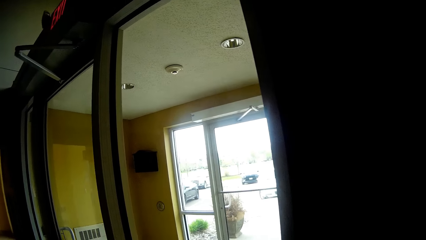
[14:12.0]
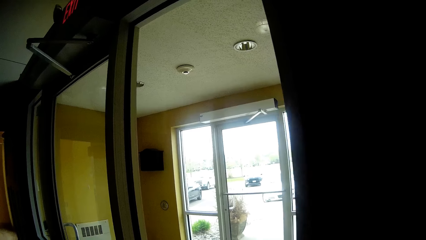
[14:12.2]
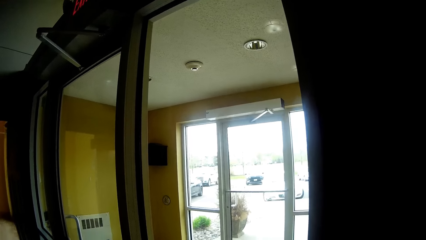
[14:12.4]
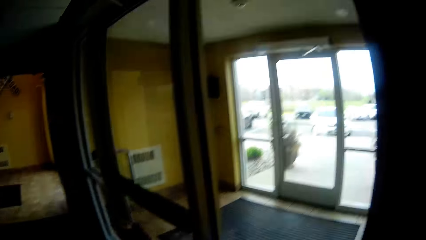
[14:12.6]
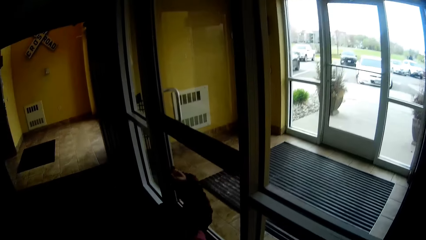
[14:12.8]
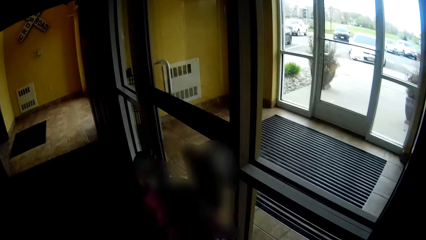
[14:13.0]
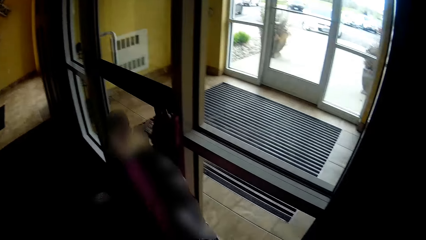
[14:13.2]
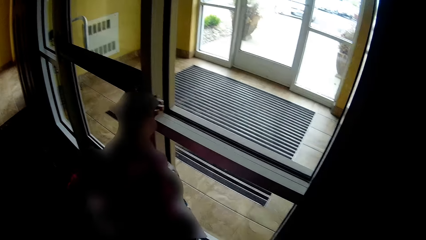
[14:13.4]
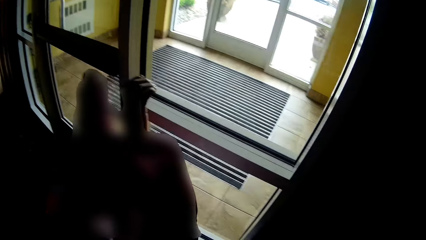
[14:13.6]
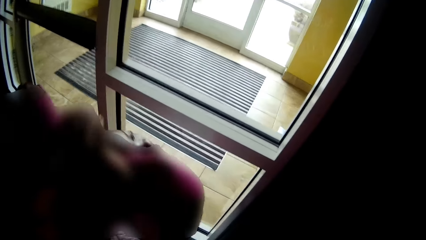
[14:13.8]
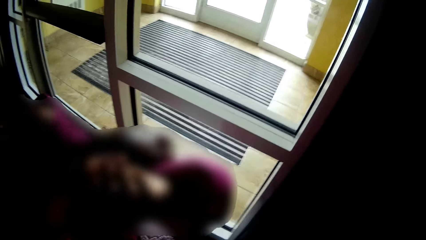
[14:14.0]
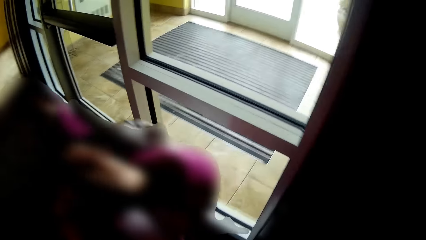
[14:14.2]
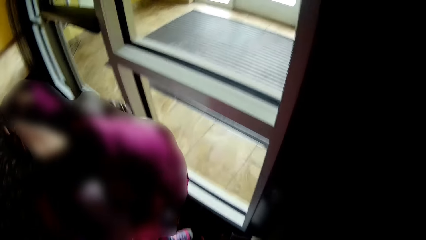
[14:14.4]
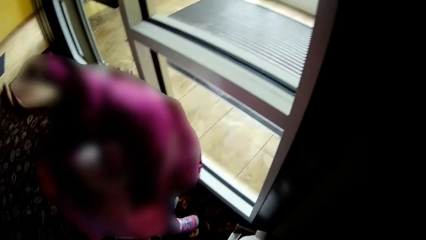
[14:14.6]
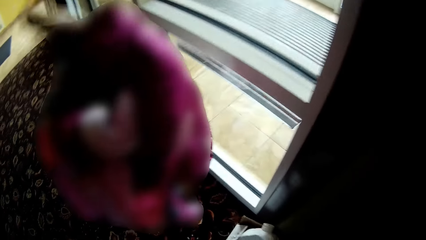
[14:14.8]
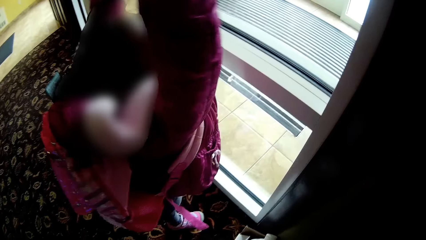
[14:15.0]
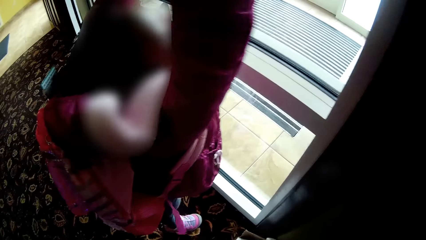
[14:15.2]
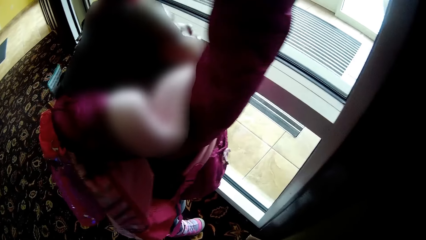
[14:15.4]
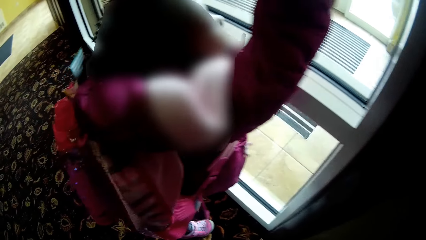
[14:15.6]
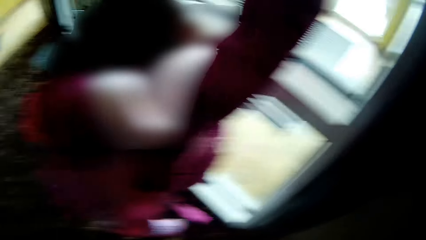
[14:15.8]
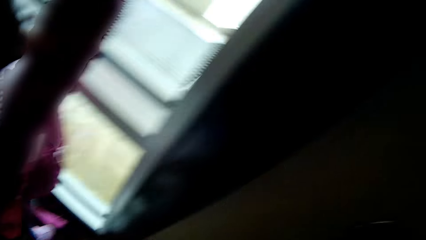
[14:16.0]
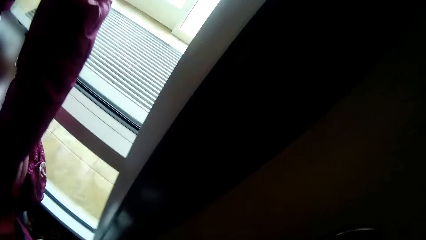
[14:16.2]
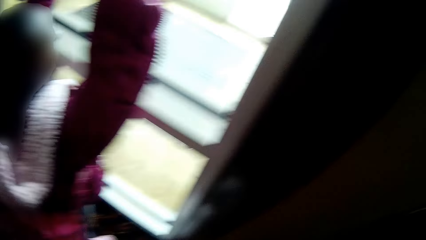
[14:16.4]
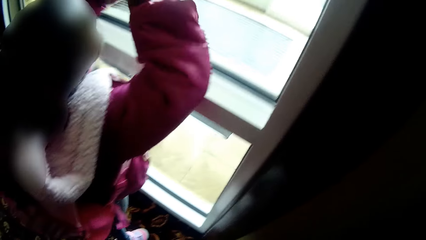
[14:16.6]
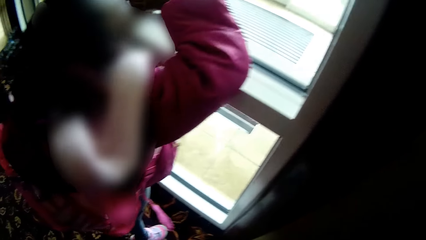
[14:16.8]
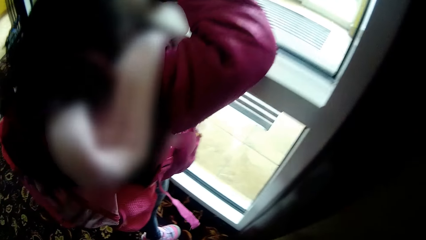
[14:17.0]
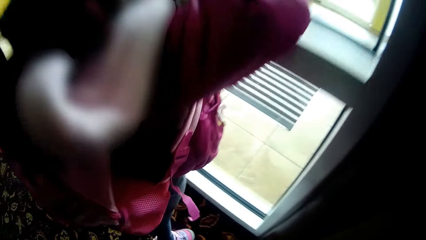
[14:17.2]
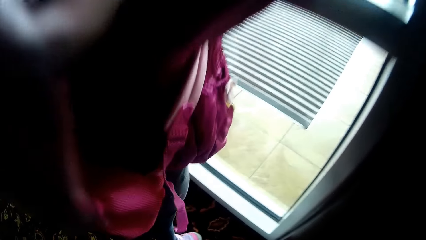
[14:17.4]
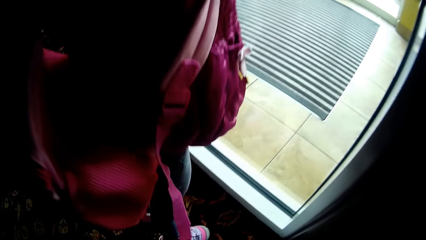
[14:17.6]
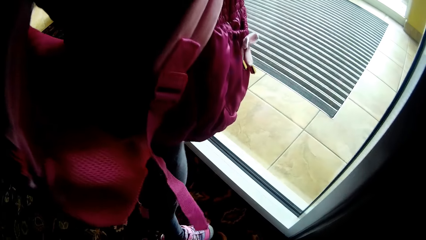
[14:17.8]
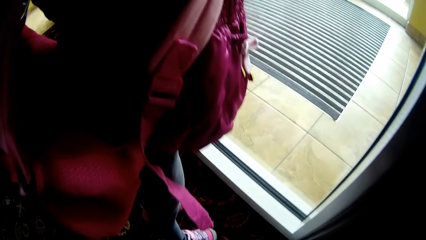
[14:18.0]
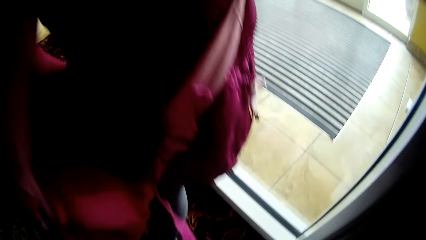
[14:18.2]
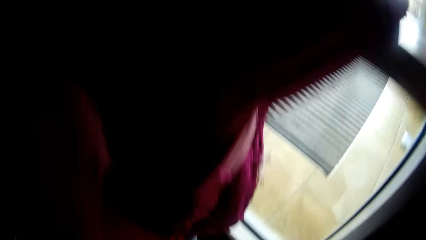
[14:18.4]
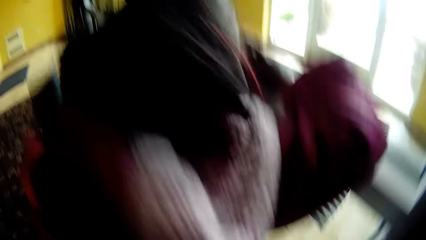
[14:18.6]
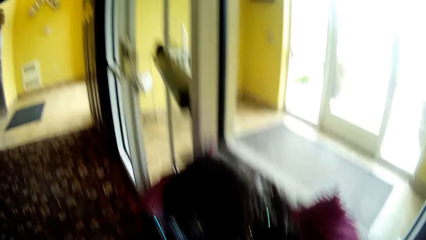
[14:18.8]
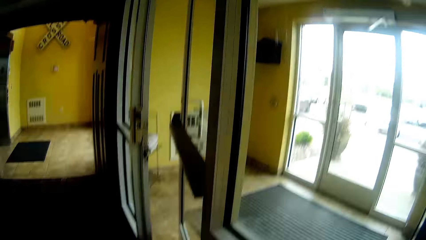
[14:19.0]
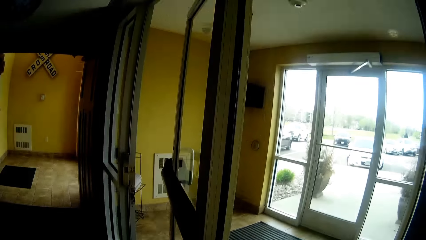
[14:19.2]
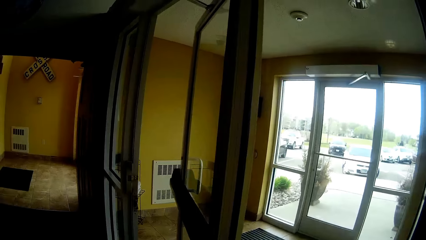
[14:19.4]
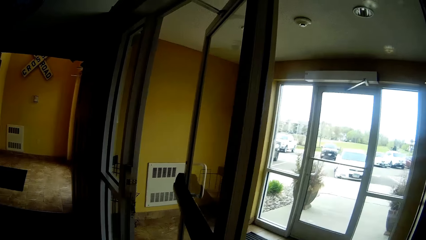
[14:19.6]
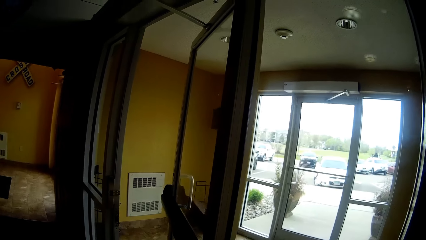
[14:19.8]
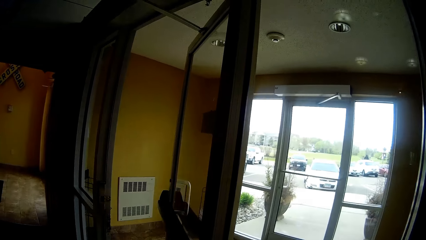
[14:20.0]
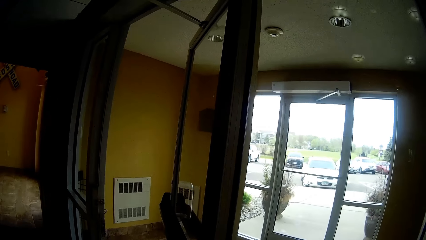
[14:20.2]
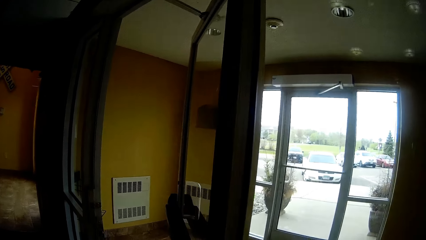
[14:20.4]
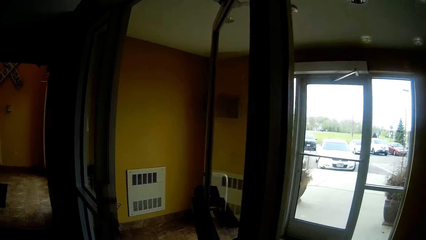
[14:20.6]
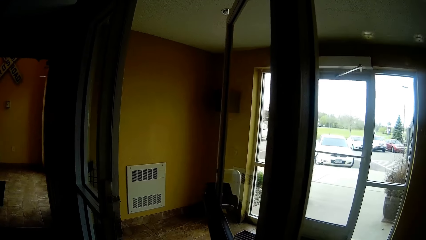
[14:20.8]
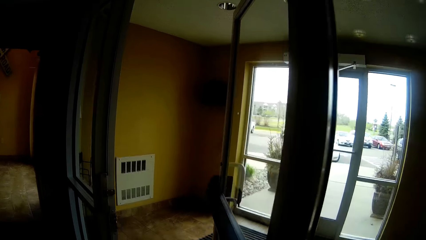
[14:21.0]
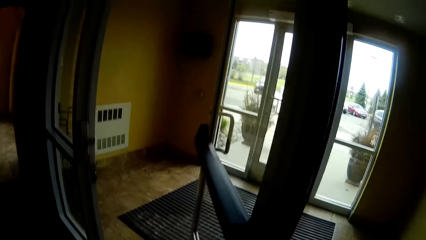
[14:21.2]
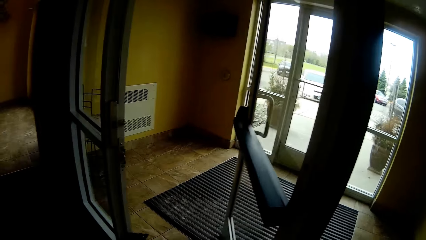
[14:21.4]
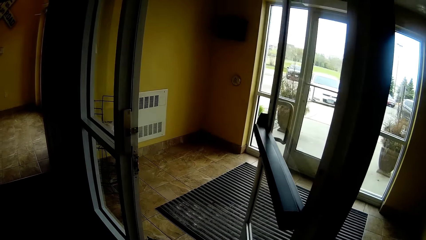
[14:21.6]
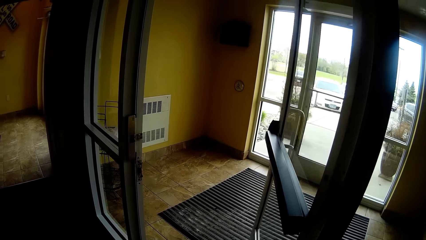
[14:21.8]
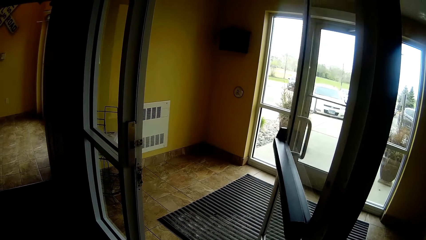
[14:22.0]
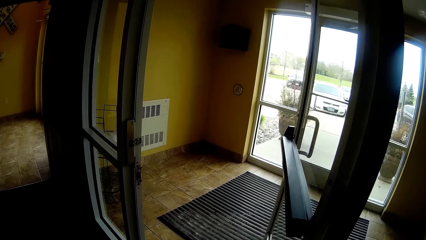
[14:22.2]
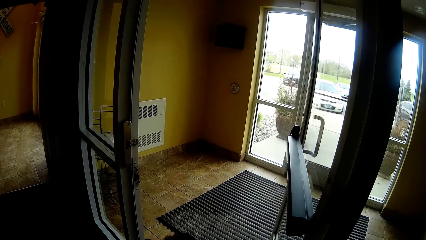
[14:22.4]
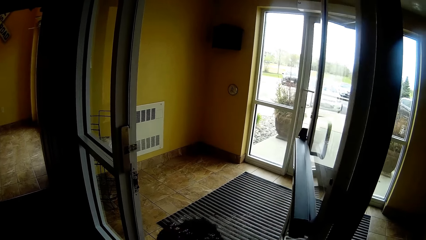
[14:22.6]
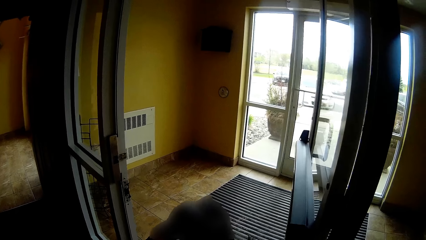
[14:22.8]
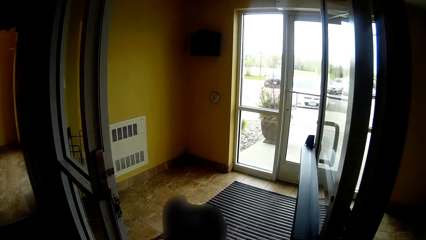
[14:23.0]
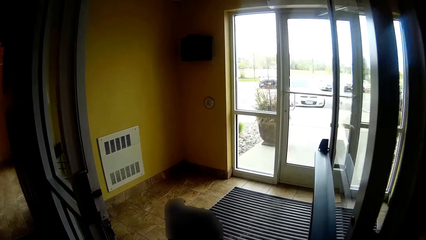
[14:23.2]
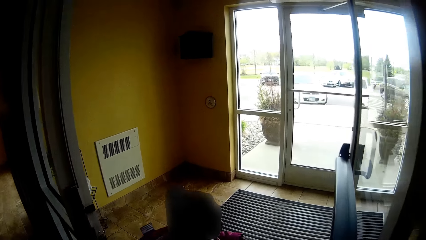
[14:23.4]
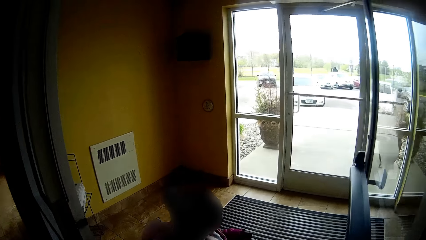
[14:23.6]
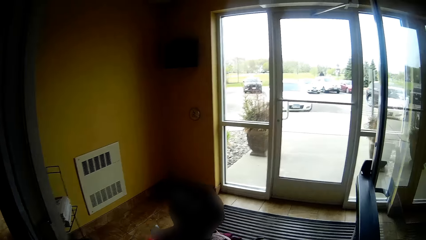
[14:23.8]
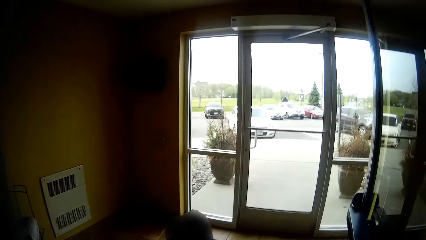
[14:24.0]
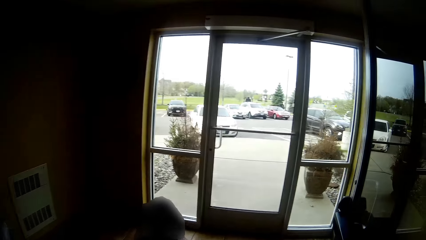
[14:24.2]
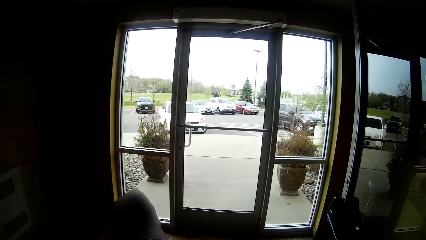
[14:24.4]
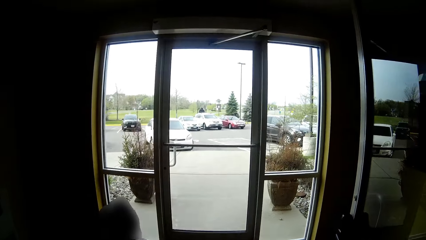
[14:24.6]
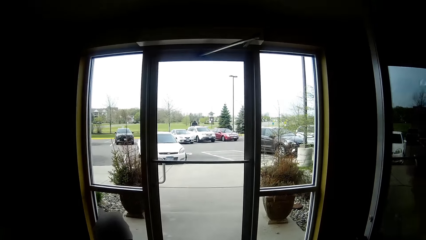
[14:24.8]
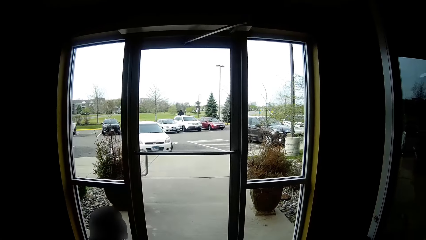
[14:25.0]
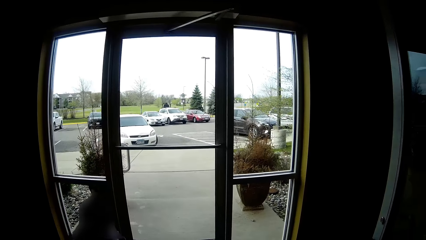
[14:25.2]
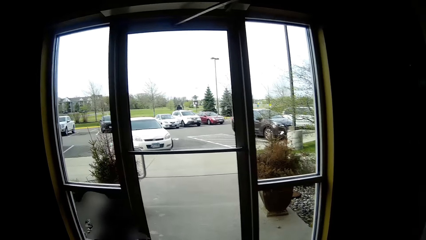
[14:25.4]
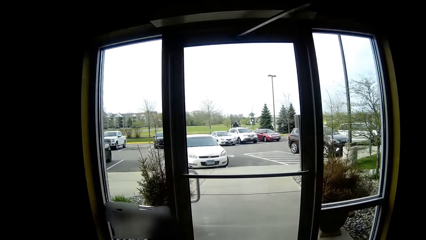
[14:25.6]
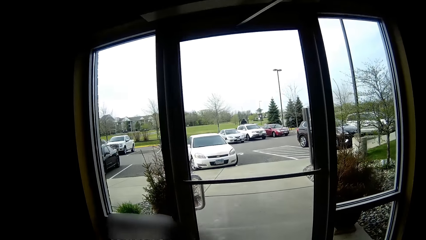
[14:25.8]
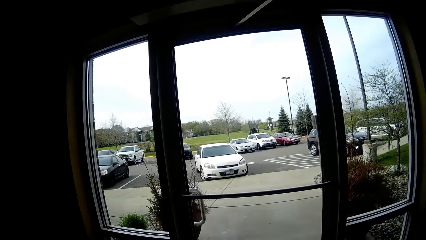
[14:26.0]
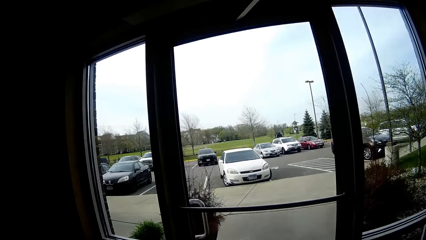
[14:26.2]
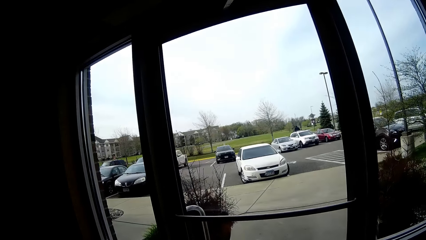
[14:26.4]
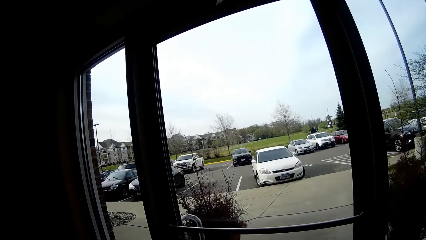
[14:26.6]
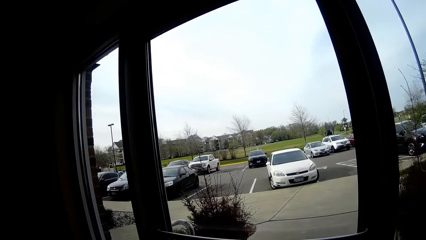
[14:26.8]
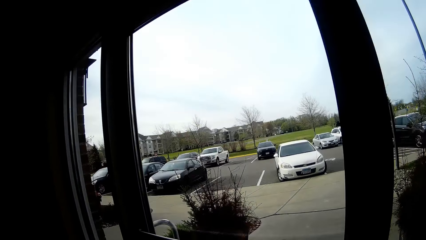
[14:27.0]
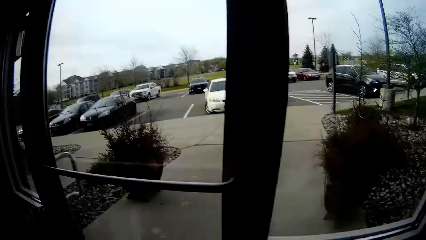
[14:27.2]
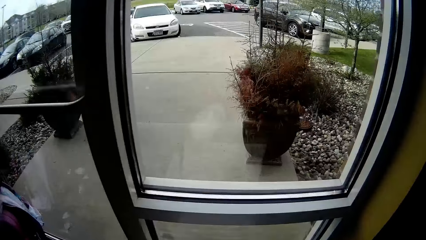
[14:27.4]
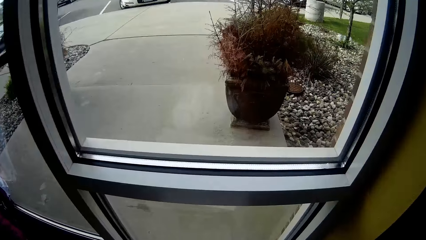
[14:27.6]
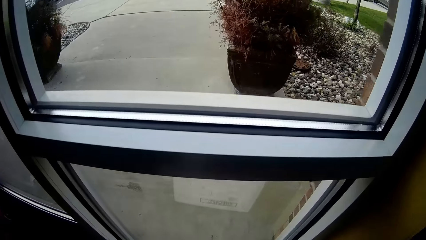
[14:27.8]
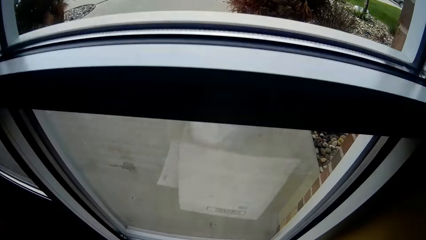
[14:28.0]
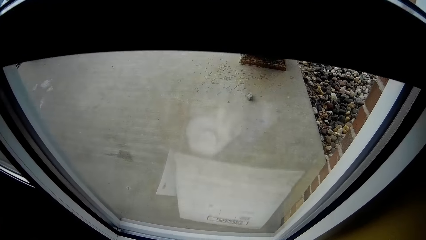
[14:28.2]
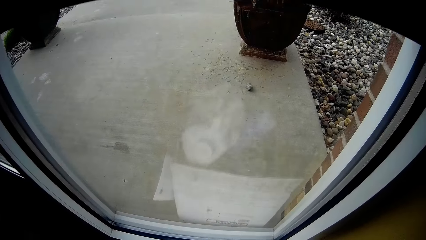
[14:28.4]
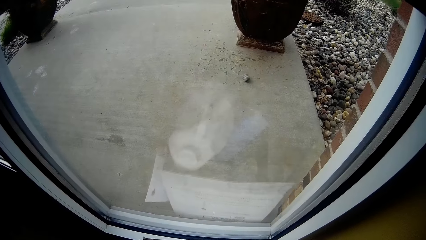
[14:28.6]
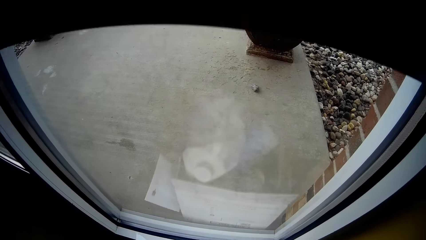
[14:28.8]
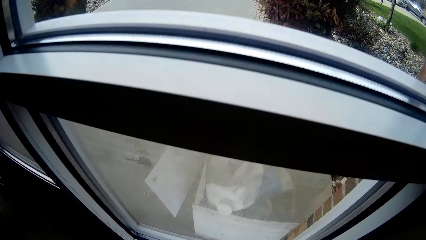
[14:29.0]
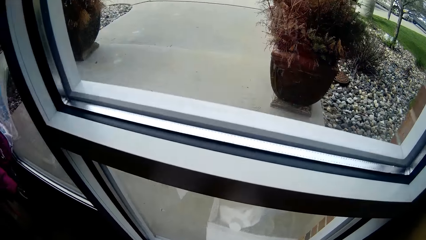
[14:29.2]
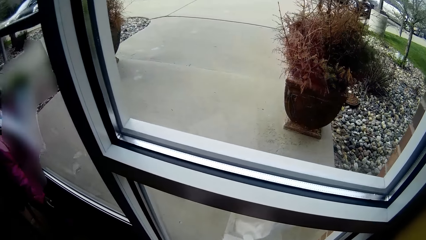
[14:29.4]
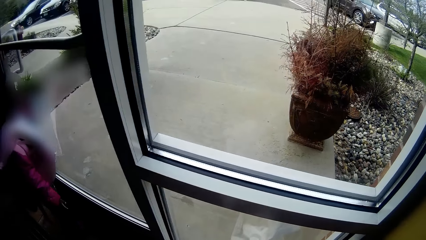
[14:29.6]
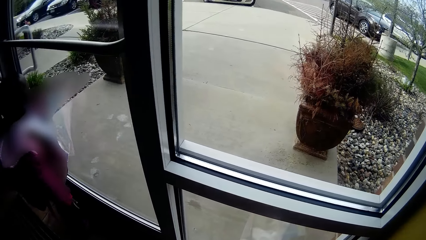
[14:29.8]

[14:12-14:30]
A baby lifts hands in the air. The baby puts both hands on the glass door. The camera wearer opens the door. The baby walks through the door. The camera wearer walks through the door. They put a bucket of garbage on the floor.
